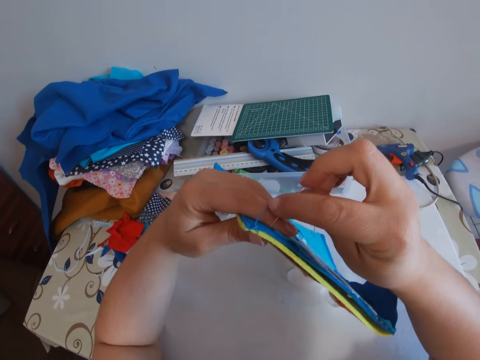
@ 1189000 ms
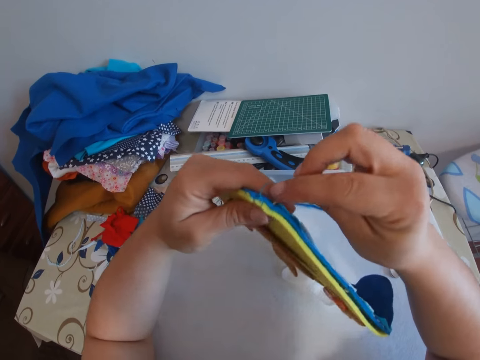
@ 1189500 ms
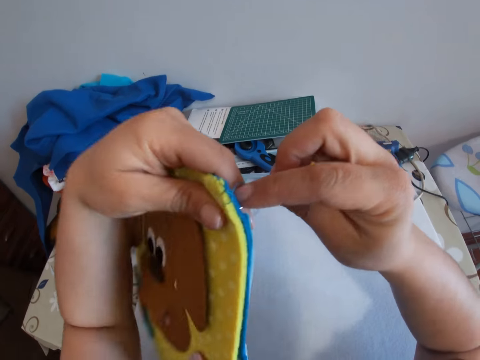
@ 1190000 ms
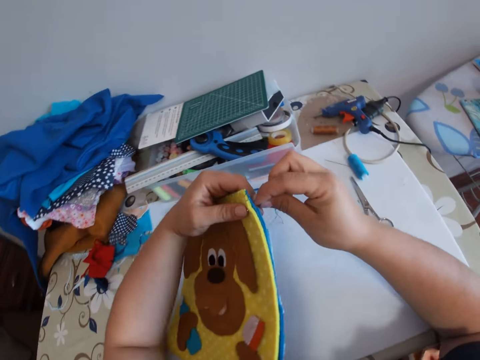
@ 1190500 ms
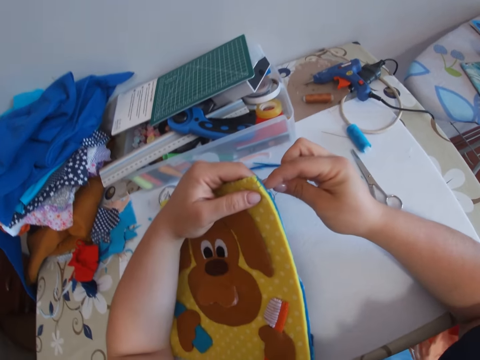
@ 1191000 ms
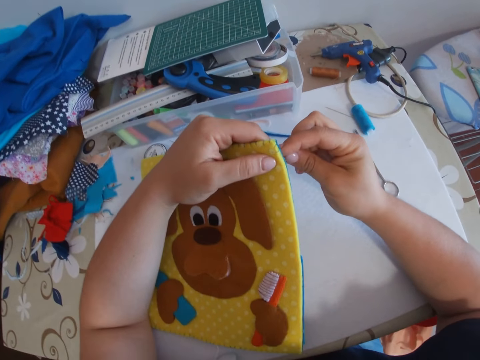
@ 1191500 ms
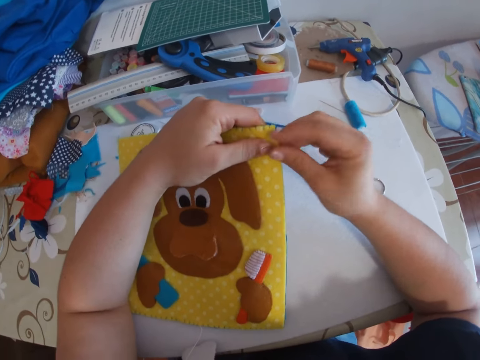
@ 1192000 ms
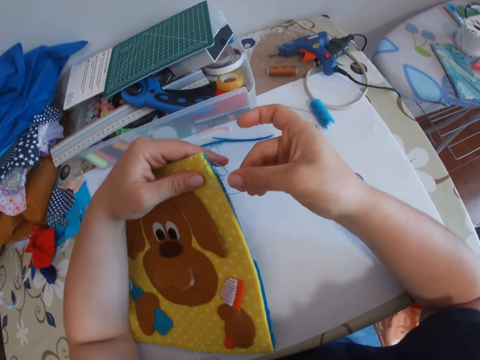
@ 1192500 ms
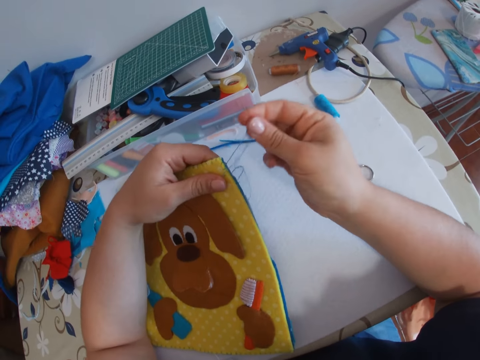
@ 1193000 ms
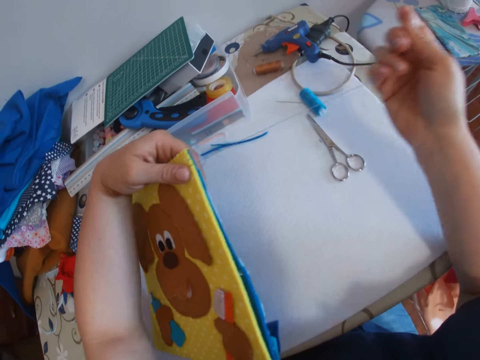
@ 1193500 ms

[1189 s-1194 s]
The camera wearer resumes sewing.

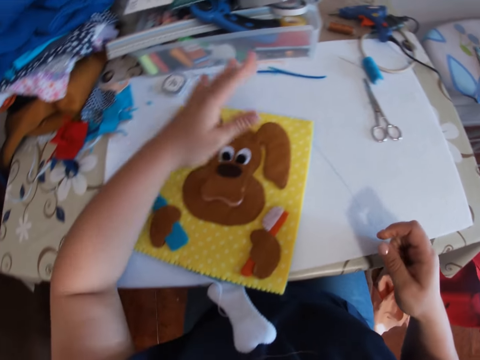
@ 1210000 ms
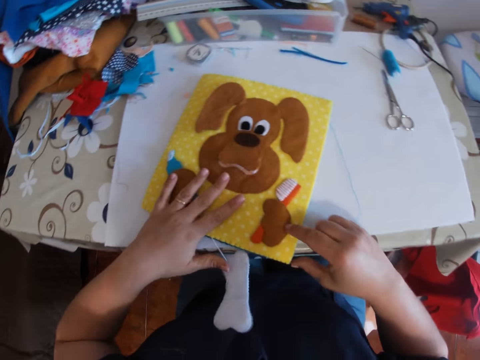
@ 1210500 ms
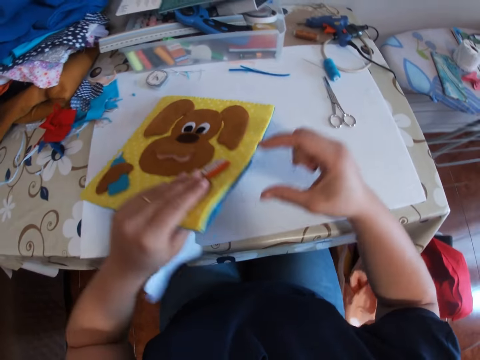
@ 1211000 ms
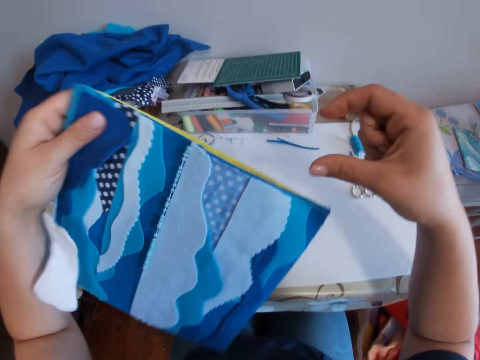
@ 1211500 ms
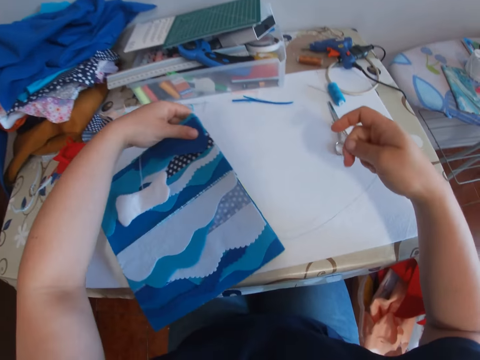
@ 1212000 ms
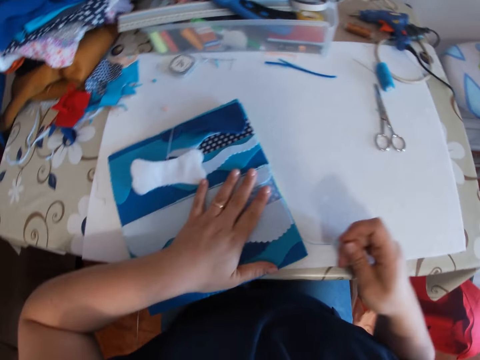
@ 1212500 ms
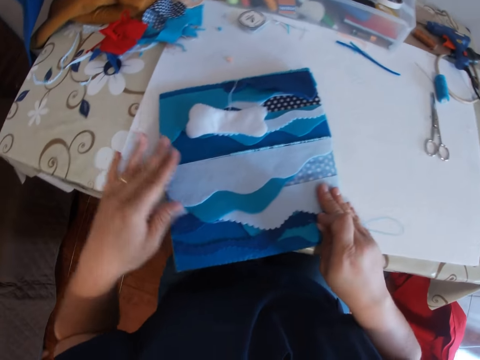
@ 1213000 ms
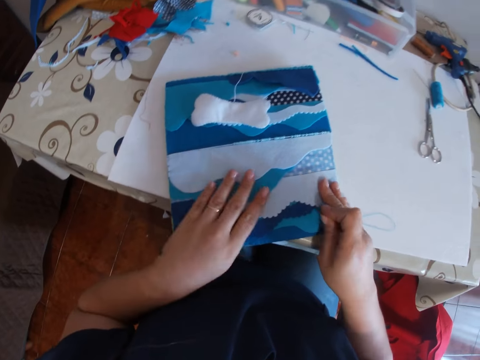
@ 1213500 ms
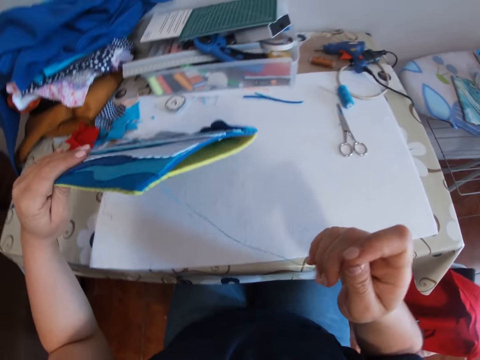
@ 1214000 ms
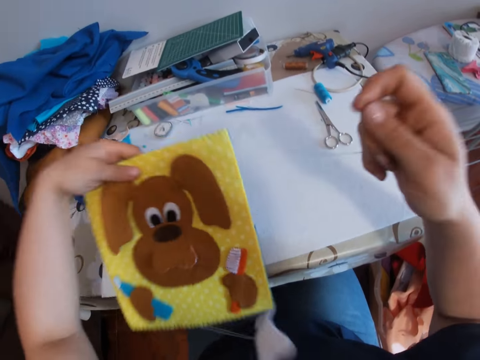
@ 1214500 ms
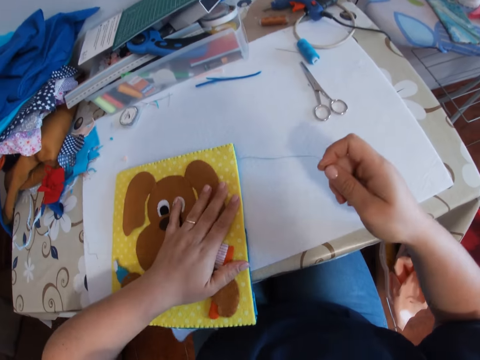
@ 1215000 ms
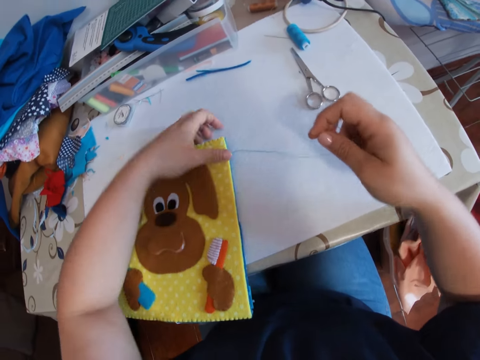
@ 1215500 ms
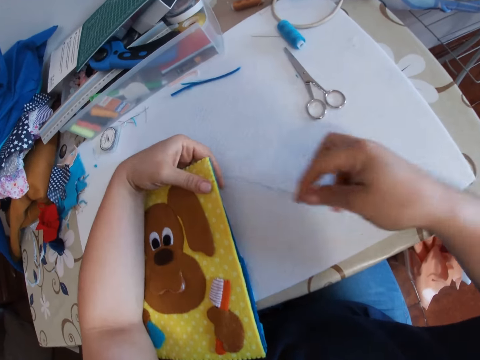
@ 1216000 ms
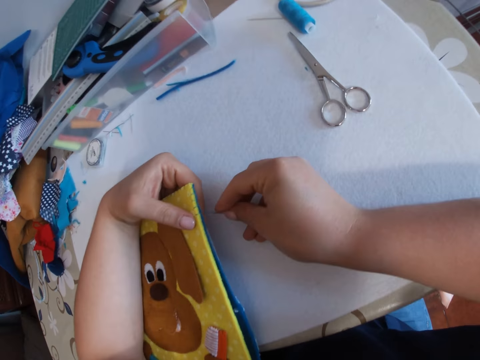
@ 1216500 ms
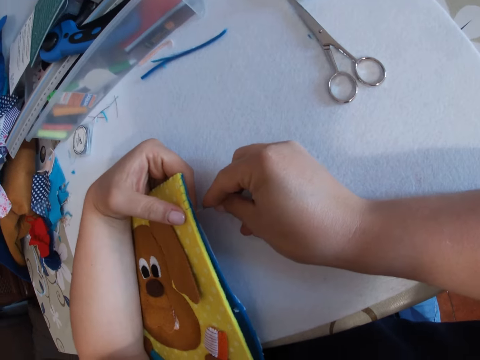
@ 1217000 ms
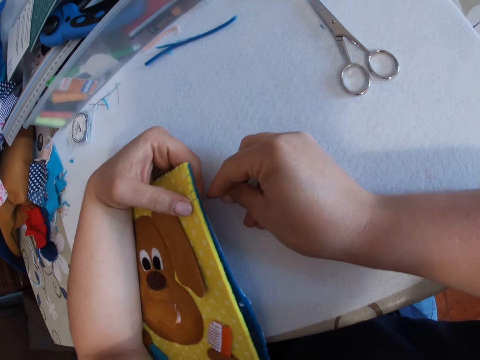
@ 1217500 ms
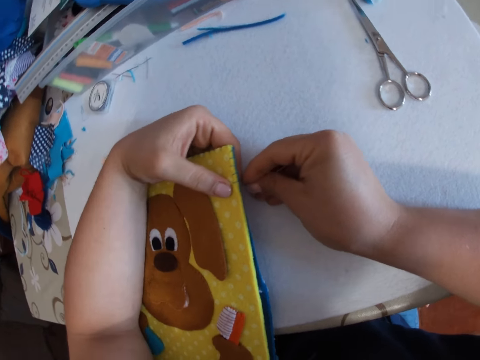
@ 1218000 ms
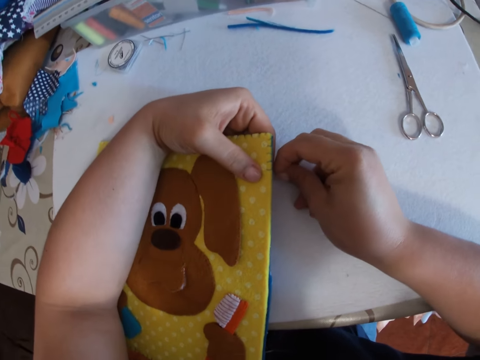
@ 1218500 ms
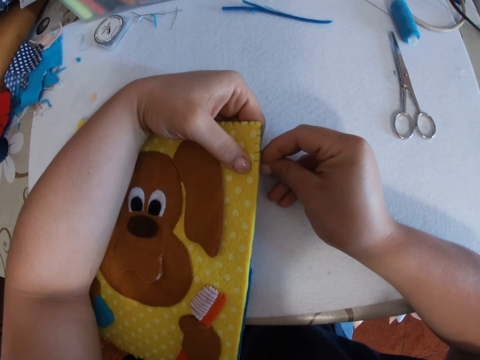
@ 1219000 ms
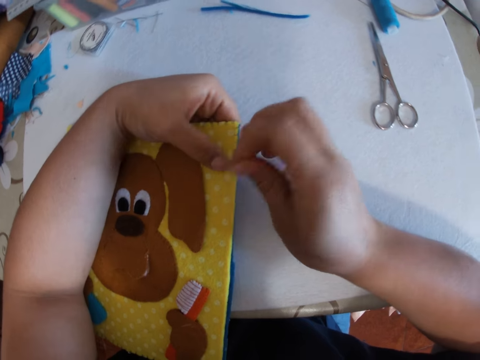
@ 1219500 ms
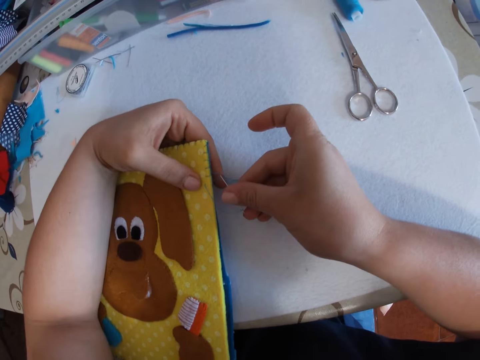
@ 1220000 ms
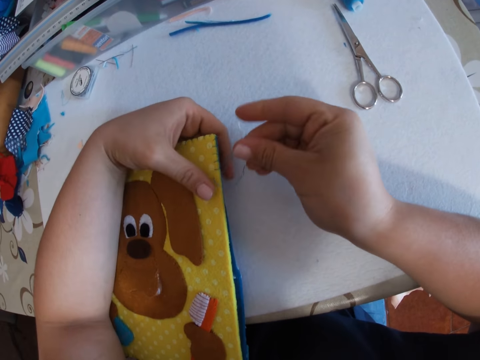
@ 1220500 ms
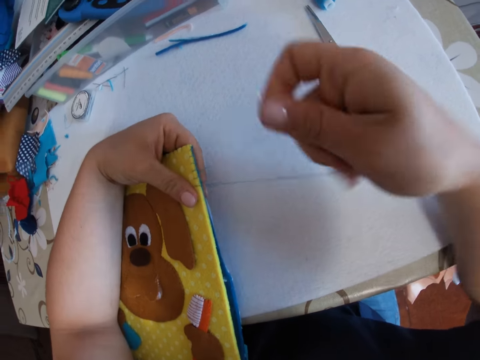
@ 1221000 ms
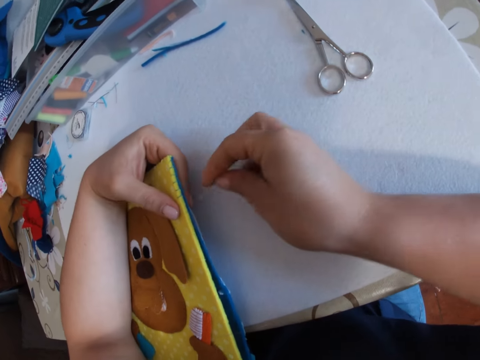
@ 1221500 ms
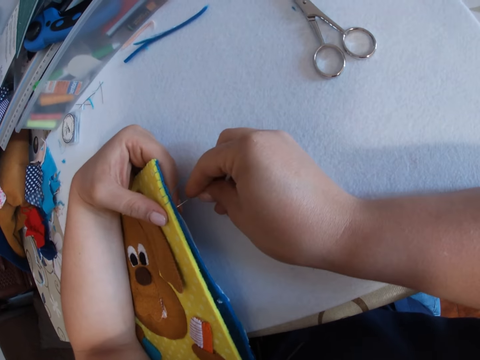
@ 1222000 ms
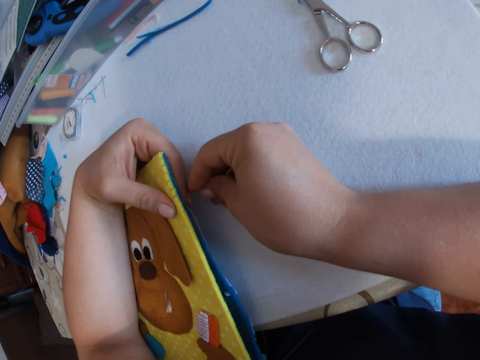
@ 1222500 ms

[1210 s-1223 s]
The camera wearer turns over a piece of cloth or craft. They flip the craft again. They sew the piece of cloth with a needle.

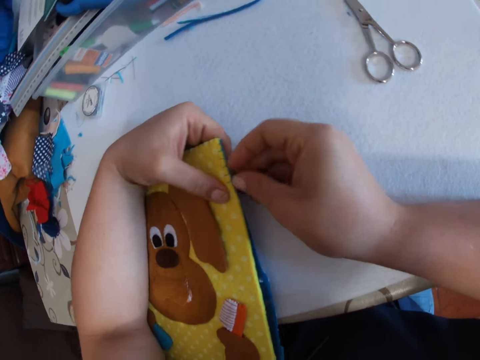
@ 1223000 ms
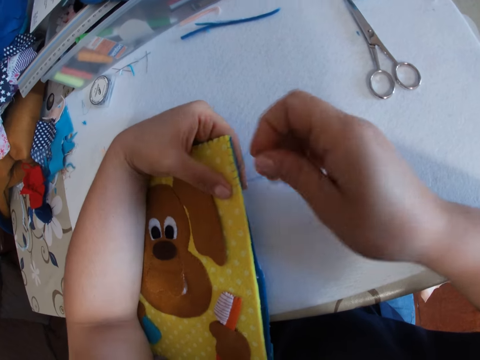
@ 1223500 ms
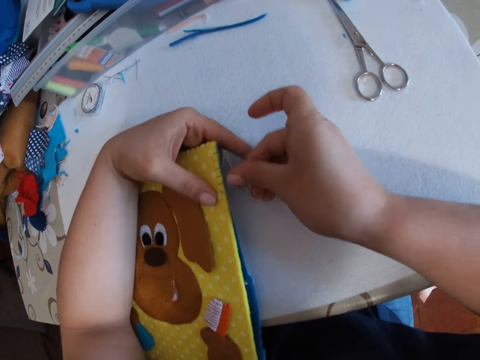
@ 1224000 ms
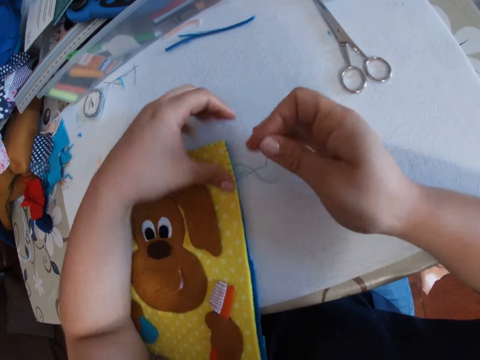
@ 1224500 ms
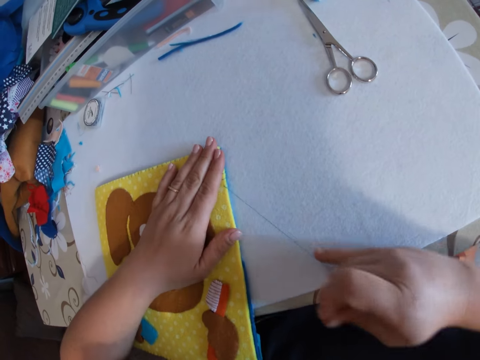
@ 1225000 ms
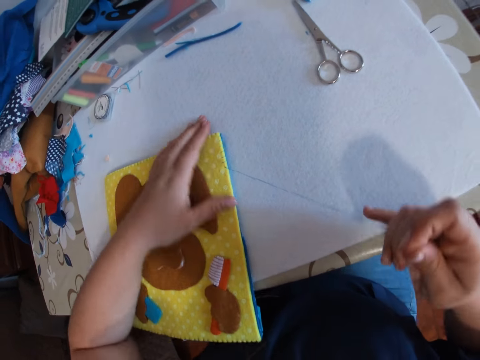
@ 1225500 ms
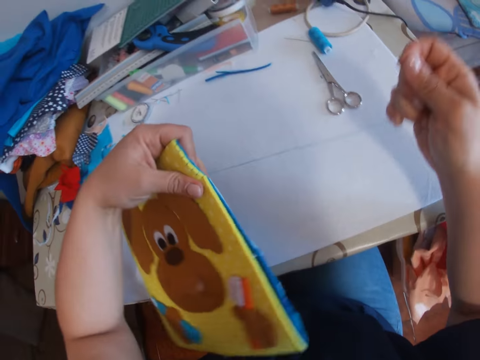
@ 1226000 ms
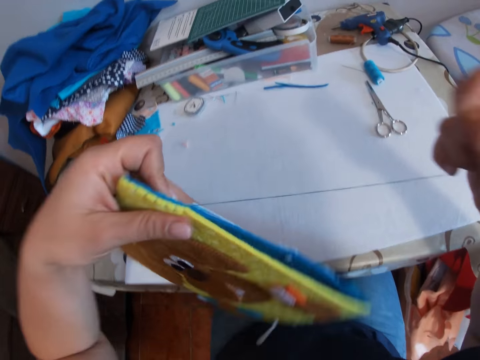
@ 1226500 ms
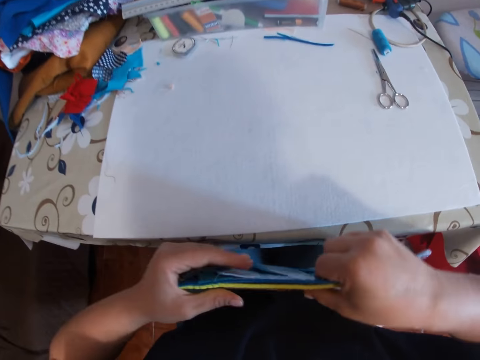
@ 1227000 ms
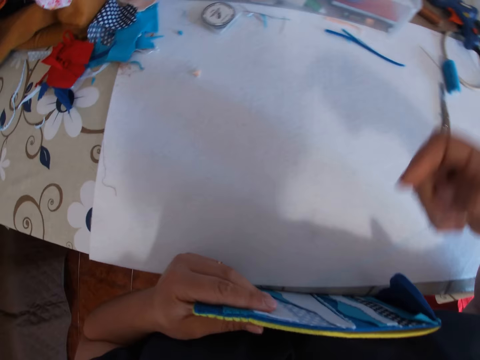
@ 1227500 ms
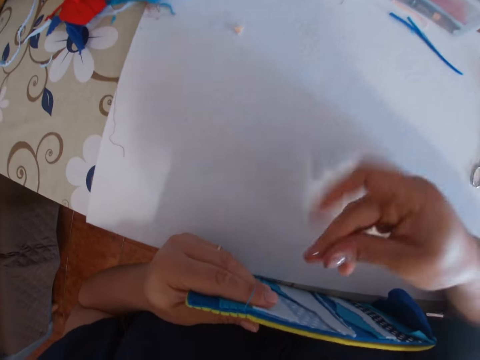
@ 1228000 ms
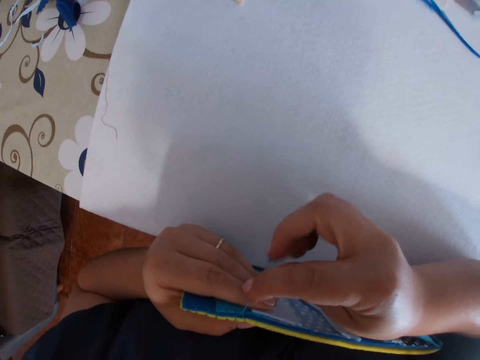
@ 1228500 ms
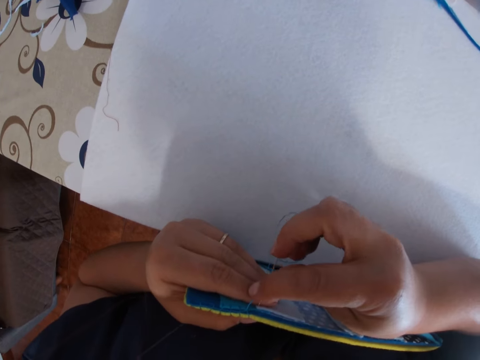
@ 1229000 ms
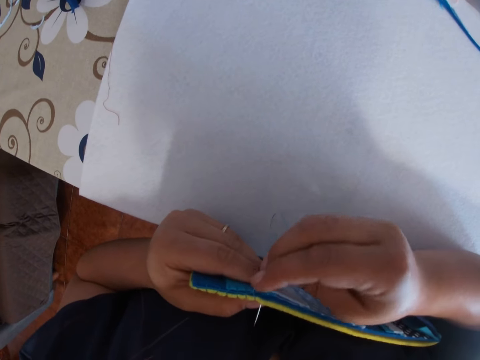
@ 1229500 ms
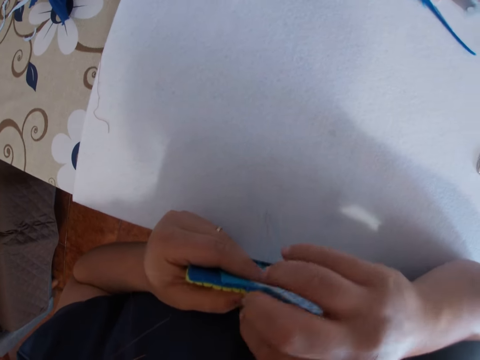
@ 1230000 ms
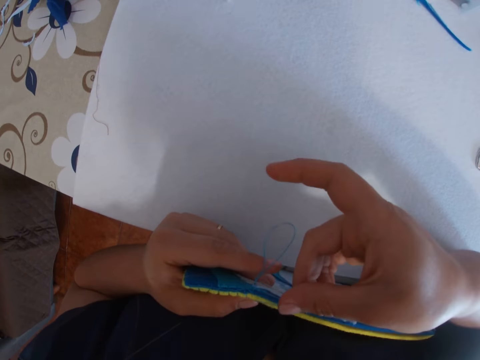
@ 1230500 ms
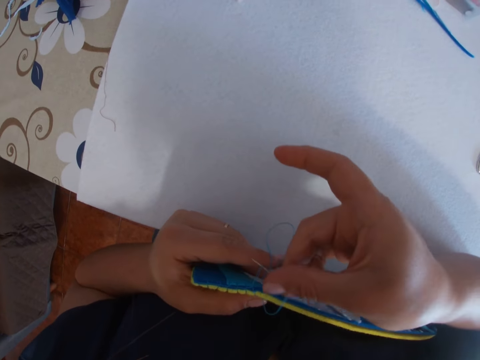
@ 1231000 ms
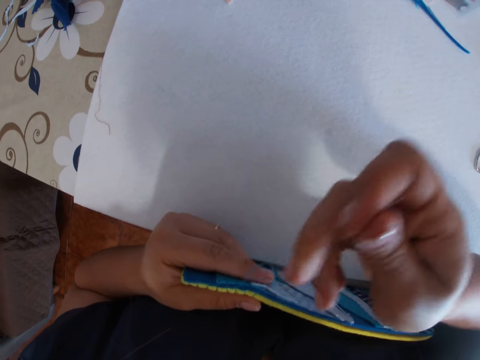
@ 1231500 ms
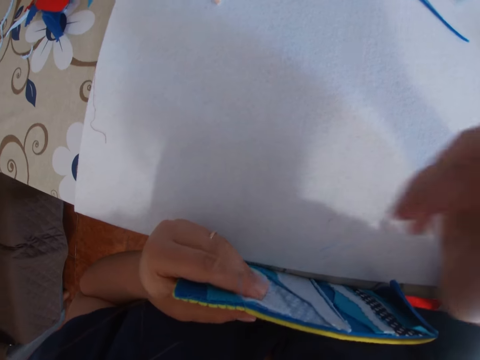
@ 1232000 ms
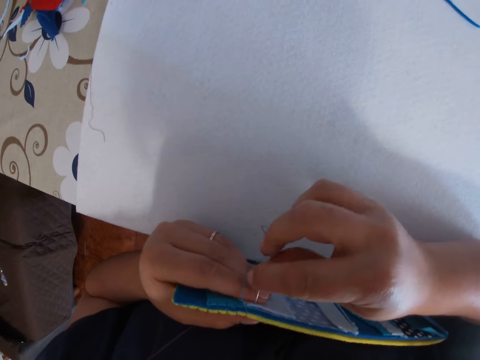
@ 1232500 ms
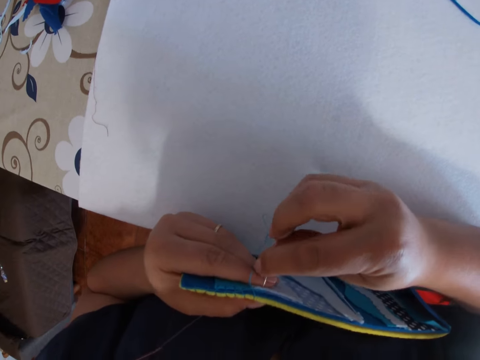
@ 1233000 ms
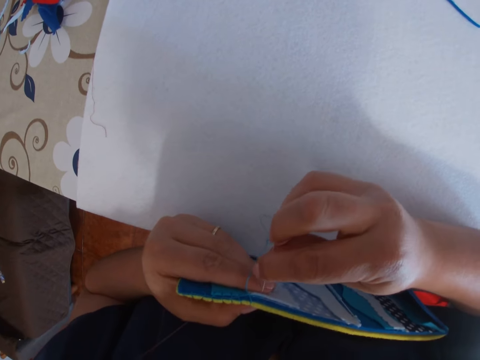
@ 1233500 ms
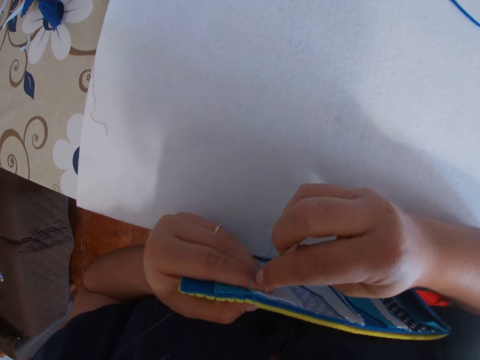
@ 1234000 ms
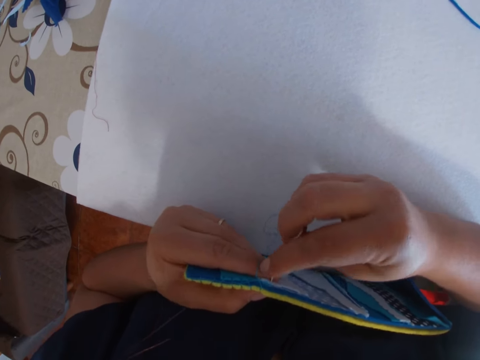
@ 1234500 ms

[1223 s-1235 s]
The camera wearer moves the craft to her lap. She resumes sewing.
